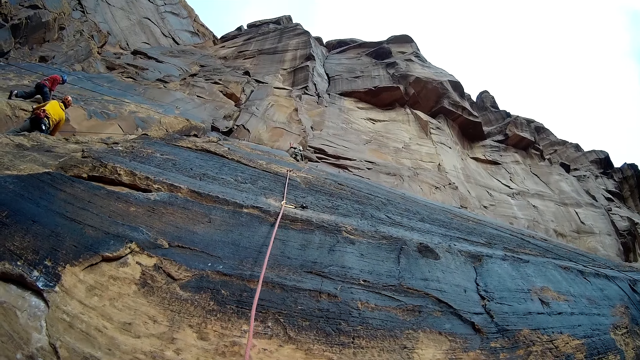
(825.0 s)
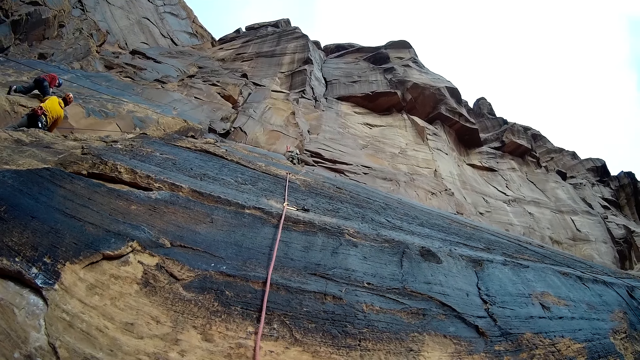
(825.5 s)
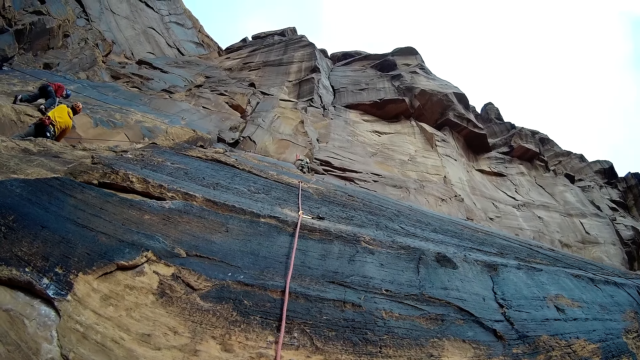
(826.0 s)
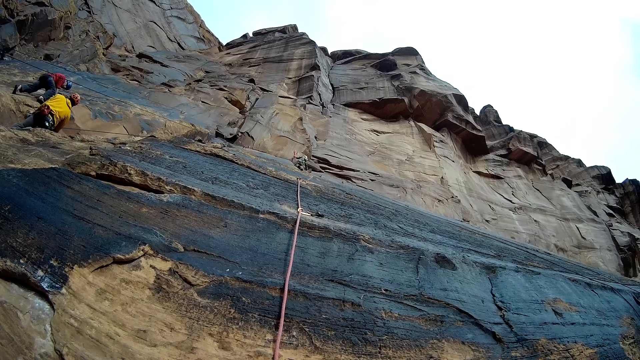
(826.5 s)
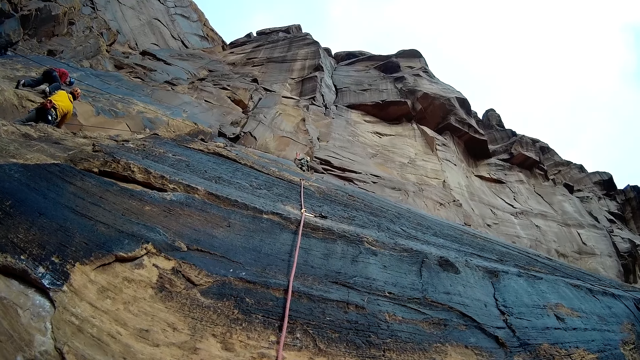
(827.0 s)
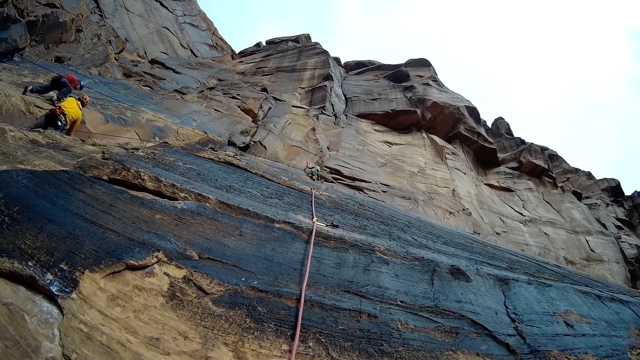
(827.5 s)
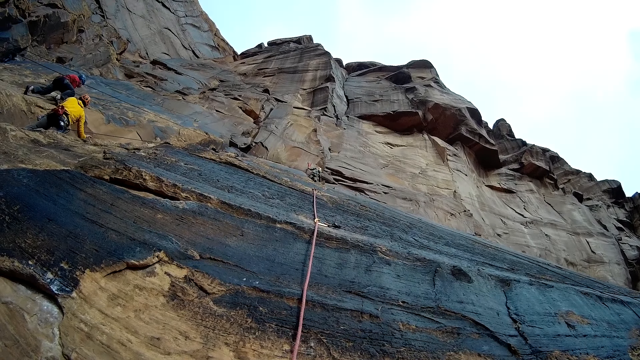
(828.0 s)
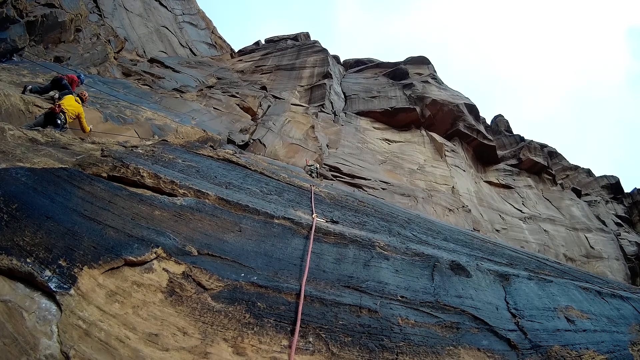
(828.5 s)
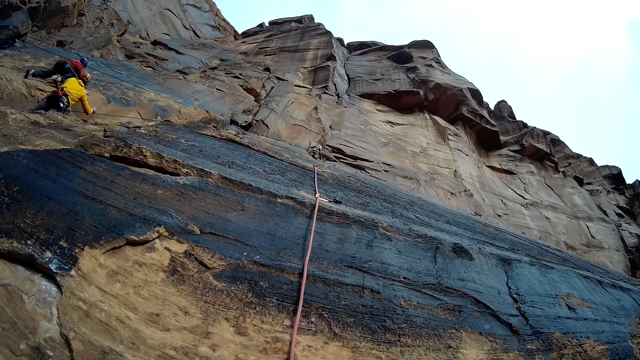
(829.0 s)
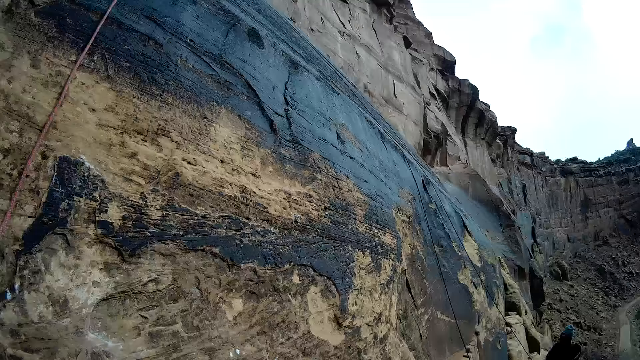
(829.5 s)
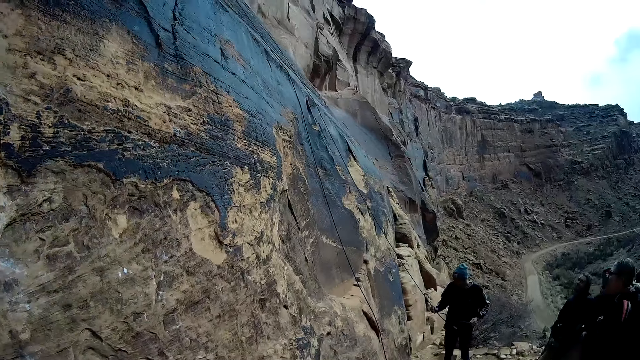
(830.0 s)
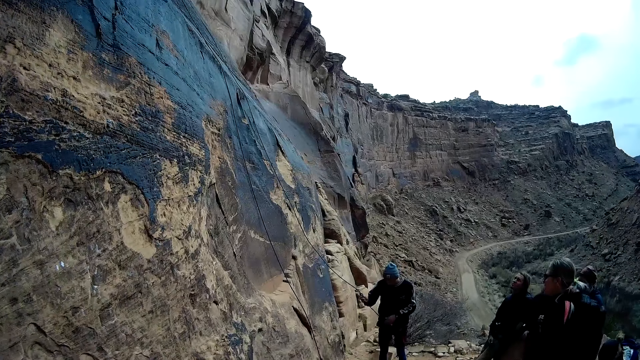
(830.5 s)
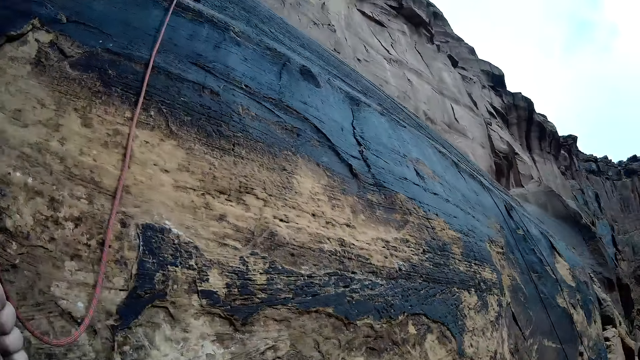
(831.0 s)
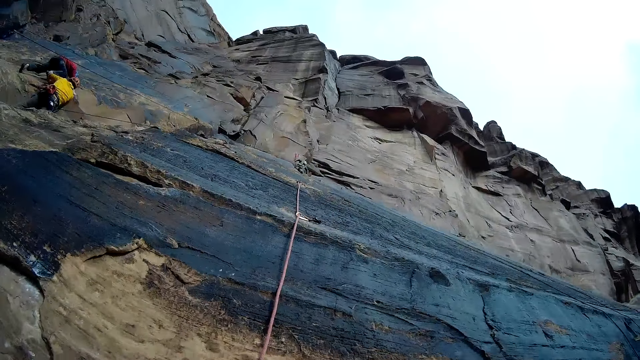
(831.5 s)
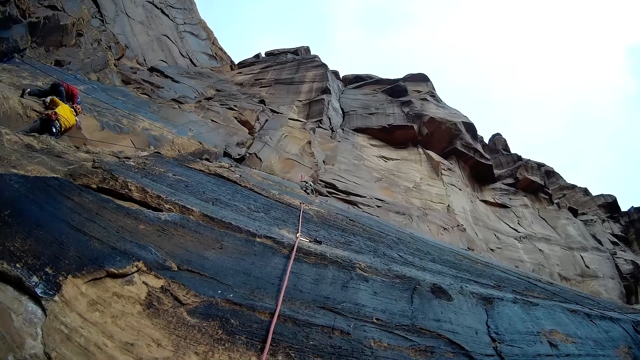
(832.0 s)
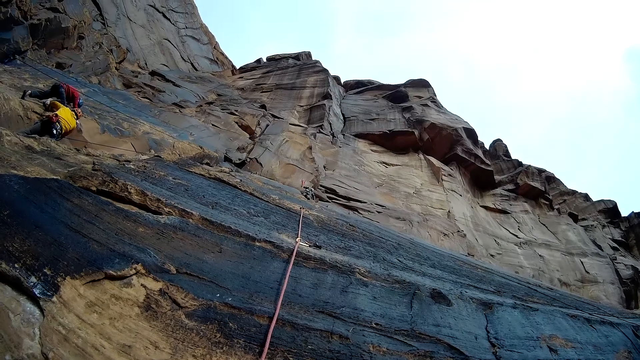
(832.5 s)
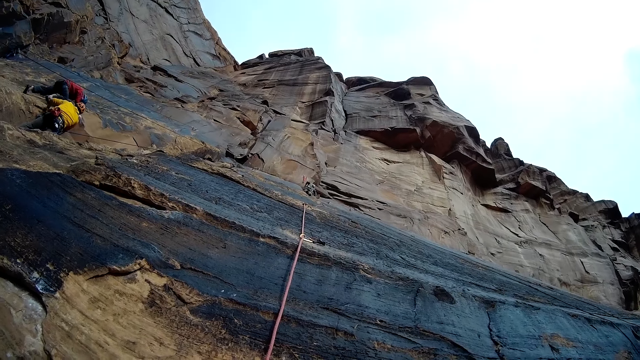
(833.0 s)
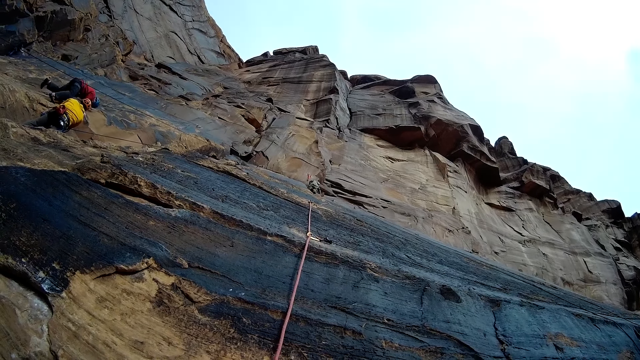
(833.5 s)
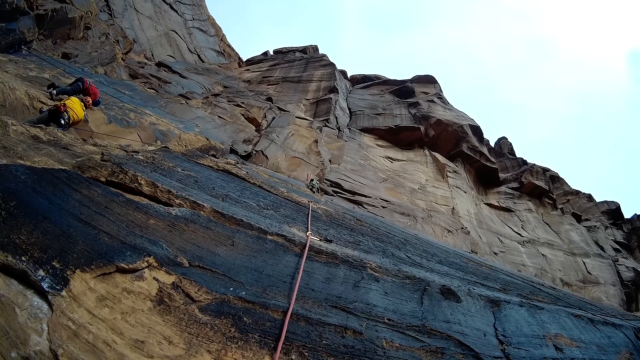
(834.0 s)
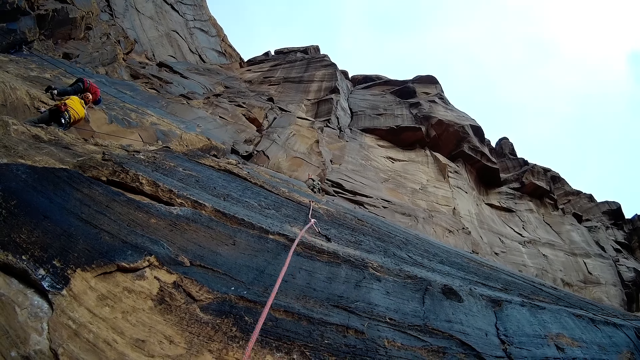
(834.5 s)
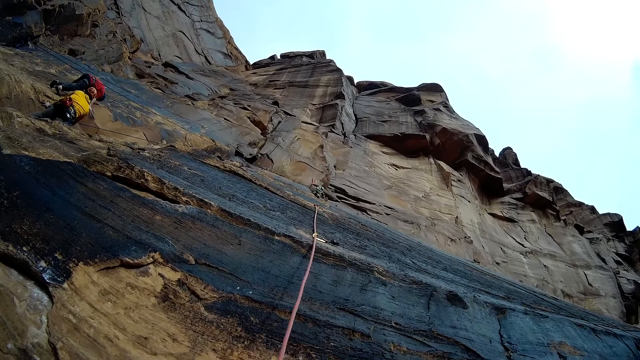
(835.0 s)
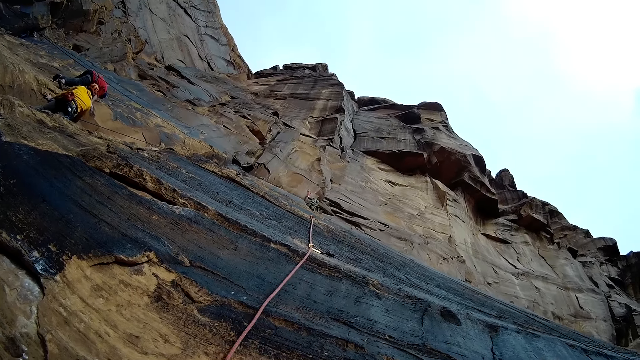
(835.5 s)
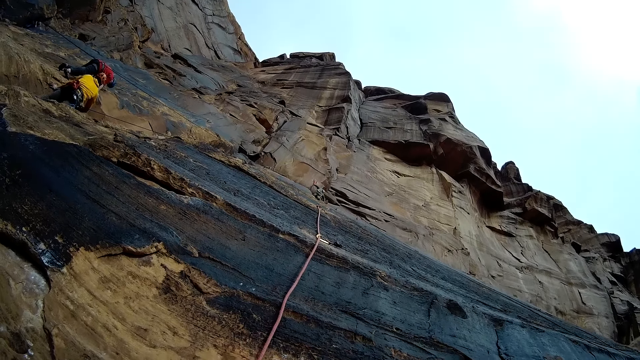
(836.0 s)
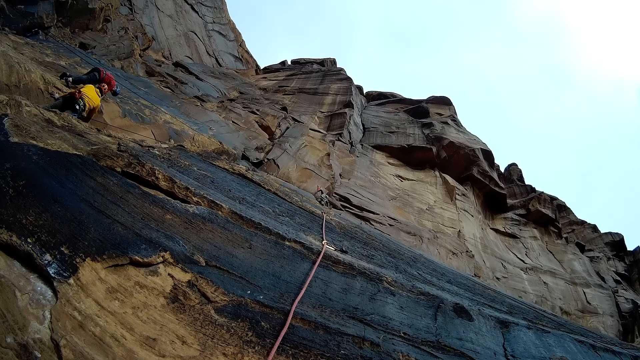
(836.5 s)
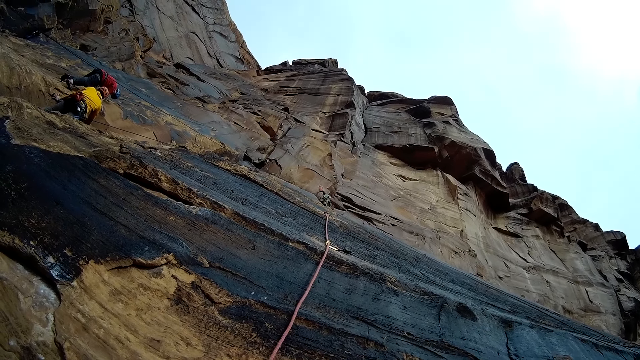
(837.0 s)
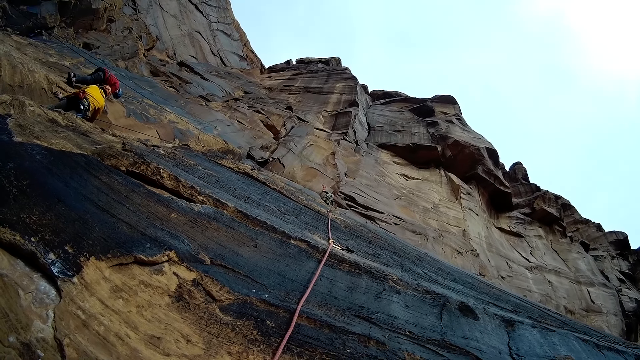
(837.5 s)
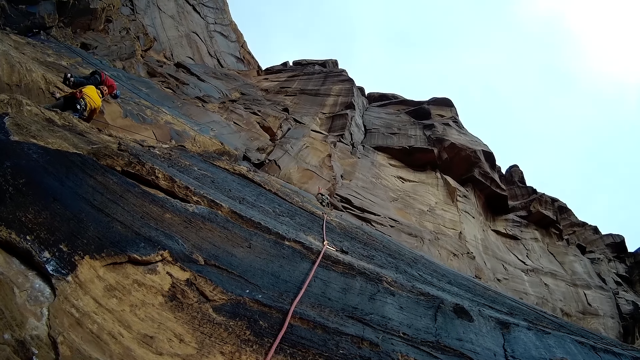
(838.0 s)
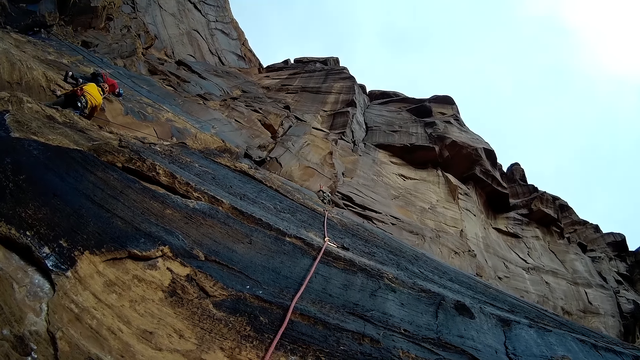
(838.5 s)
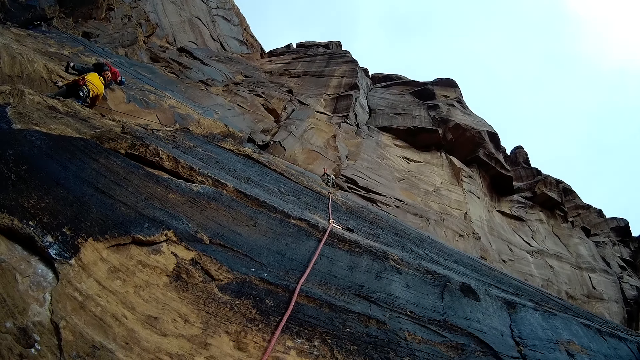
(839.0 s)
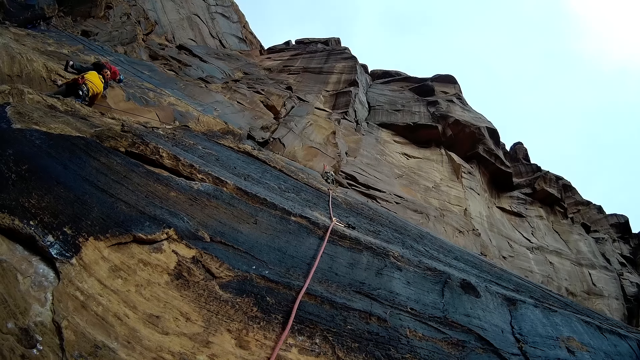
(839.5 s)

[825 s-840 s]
A man moves the leg. Another man looks around. Another man moves the hand. Another man appears. Another man appears. Another man appears. The camera wearer looks sideways. The first man moves the leg. The camera wearer looks forward. Another man climbs up the mountain with a rope in his hands. The camera wearer moves the rope. The first man climbs the mountain.

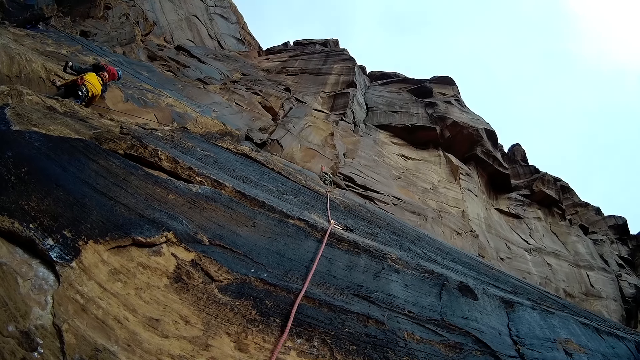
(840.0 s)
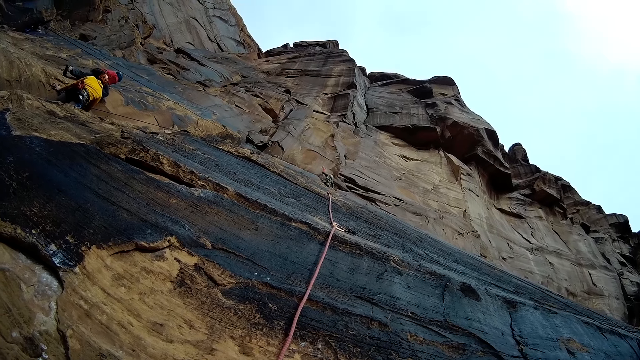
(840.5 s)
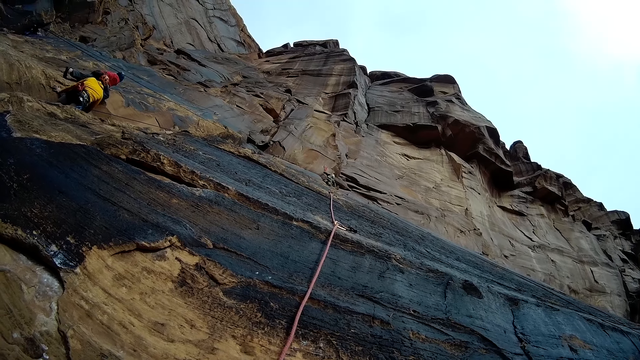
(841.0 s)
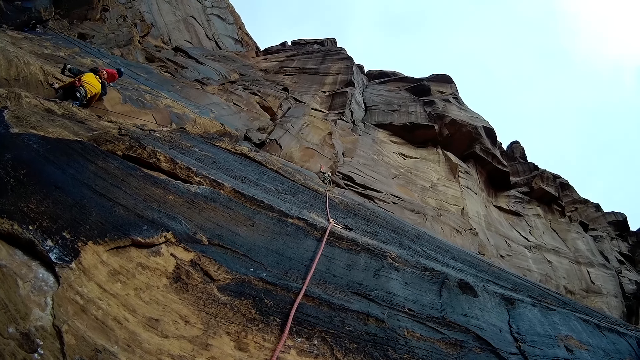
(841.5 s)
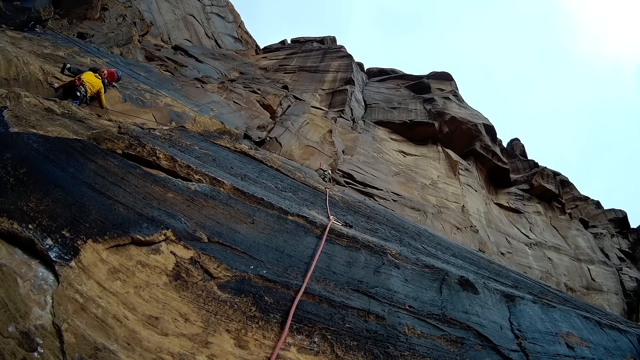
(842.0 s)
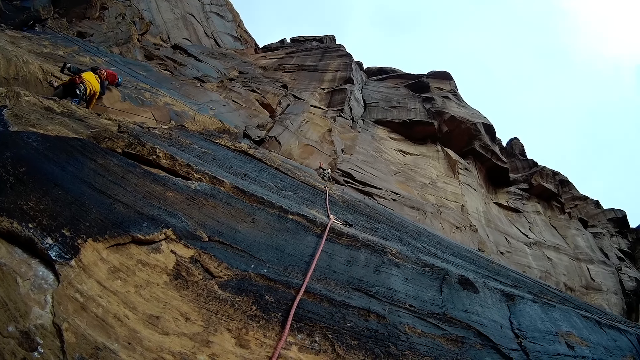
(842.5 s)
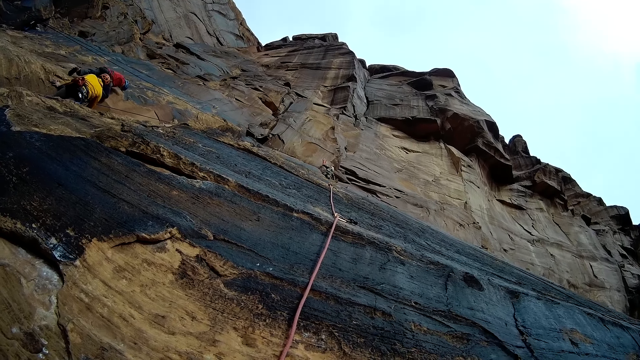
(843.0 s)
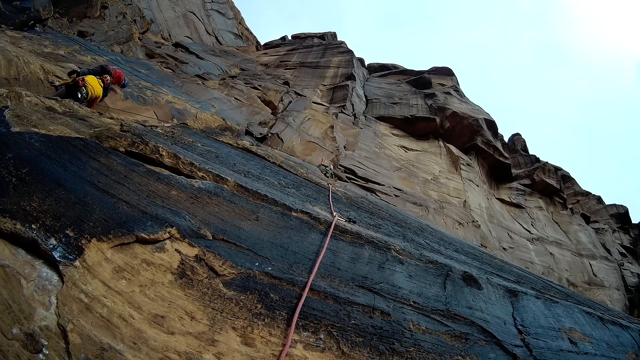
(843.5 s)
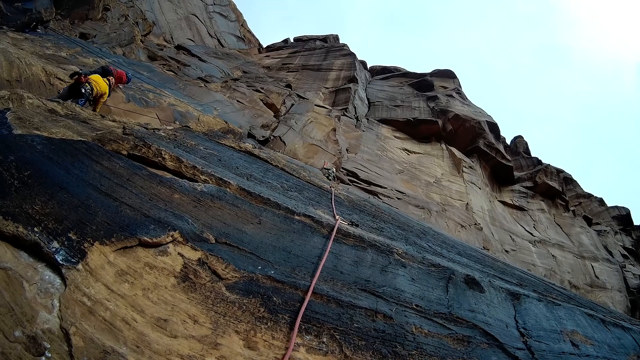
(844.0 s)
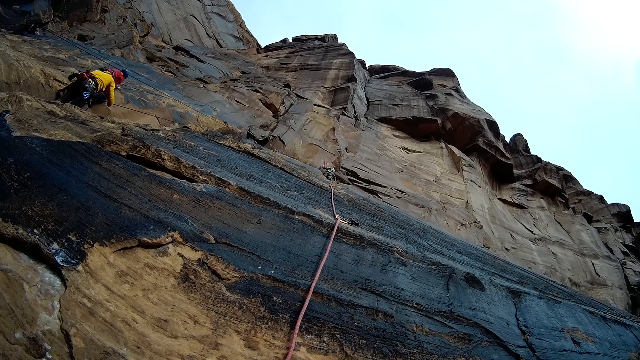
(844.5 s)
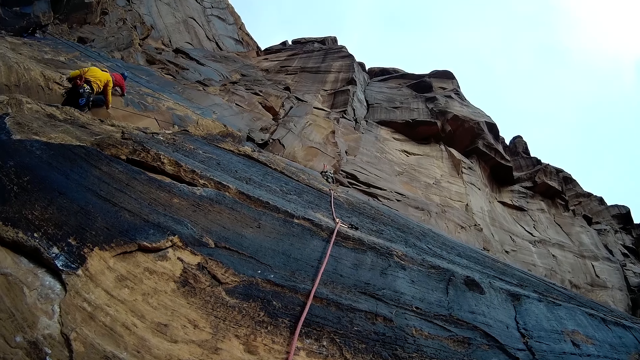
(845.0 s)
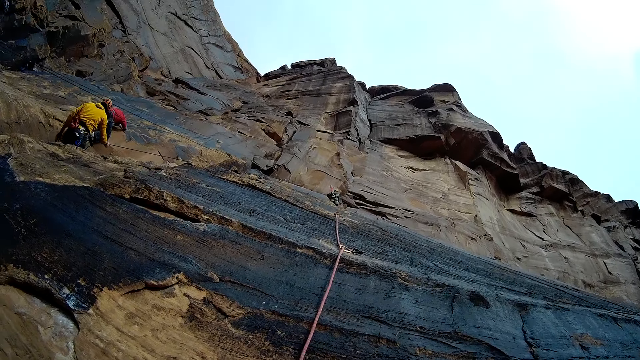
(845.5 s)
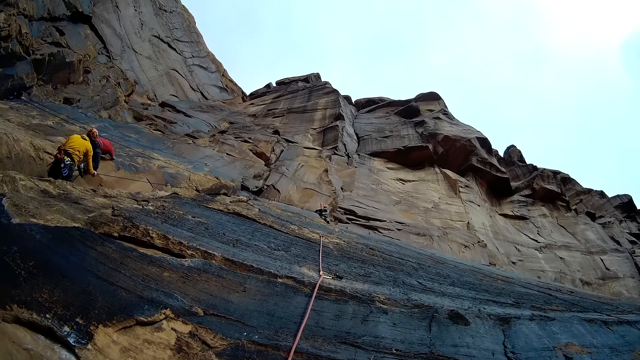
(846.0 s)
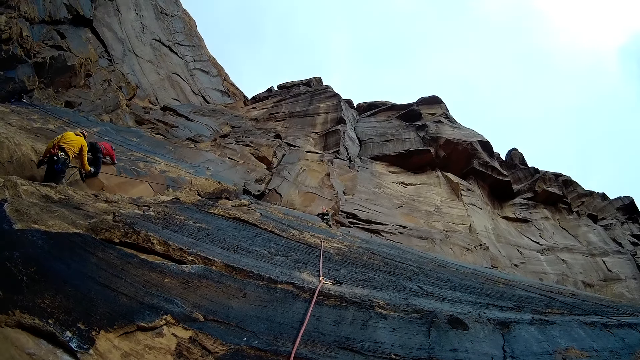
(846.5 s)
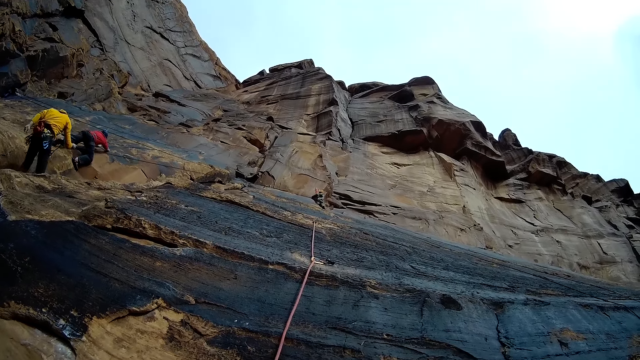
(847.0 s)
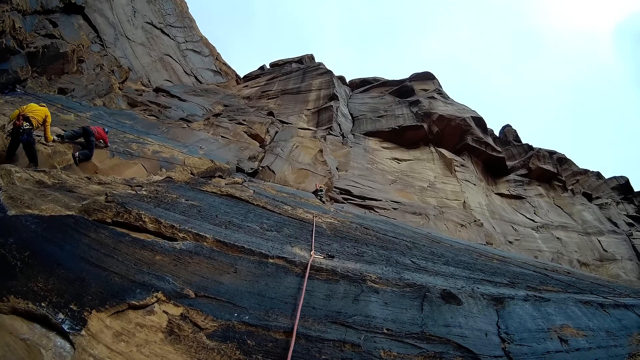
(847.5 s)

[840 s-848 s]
A man steps backwards.
